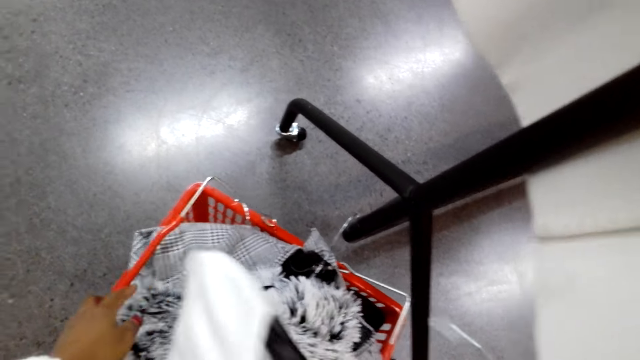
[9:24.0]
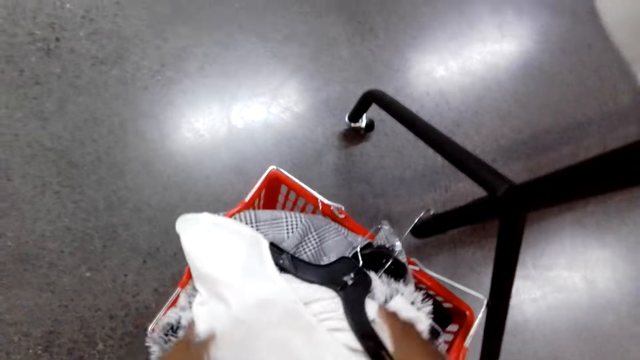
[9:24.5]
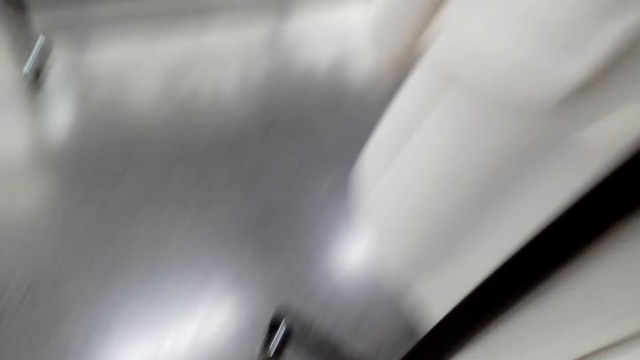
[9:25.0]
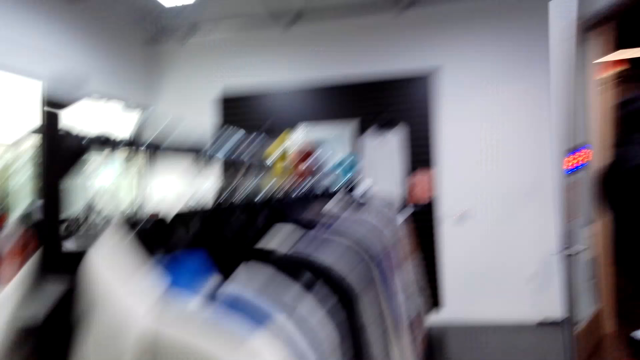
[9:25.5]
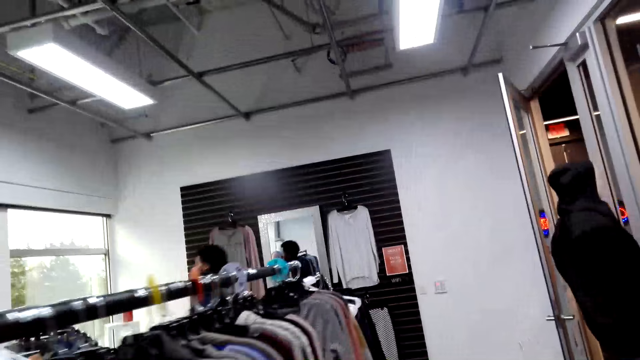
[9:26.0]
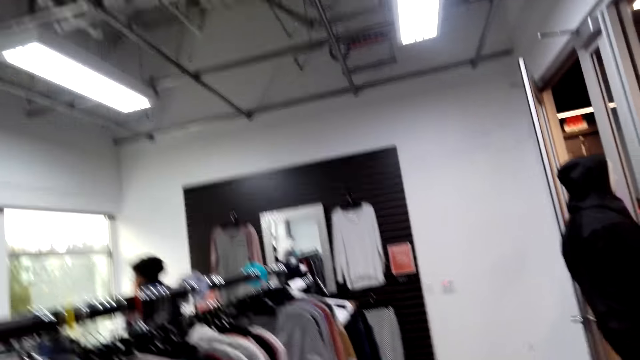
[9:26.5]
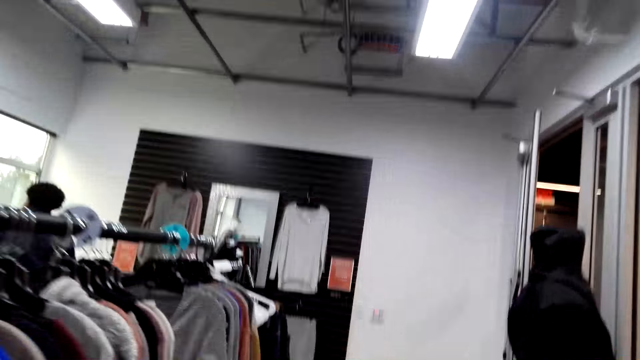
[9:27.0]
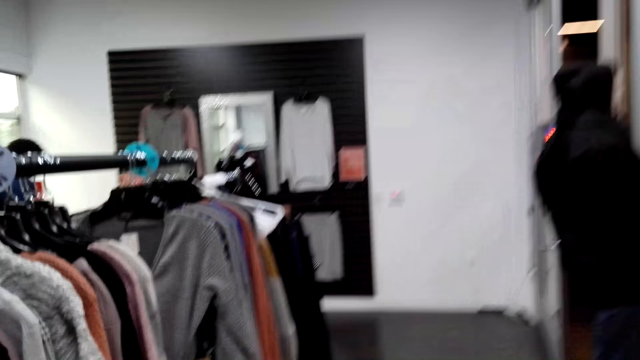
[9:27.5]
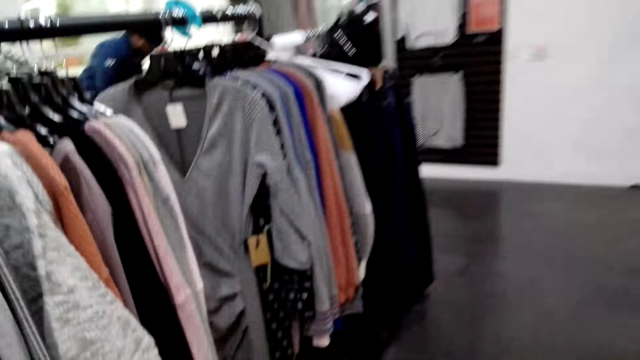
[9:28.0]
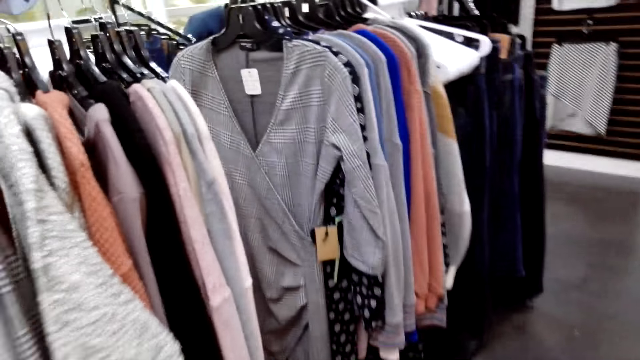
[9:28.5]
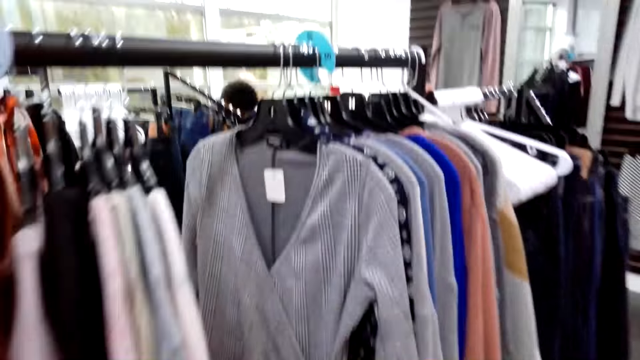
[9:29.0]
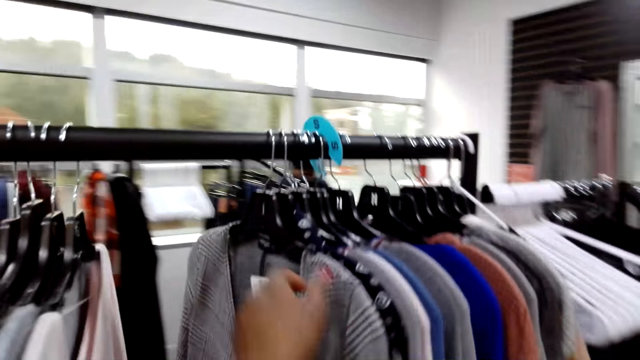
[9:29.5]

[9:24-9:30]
The camera wearer puts a blouse in a cart. They walk in a clothes shop to the display.

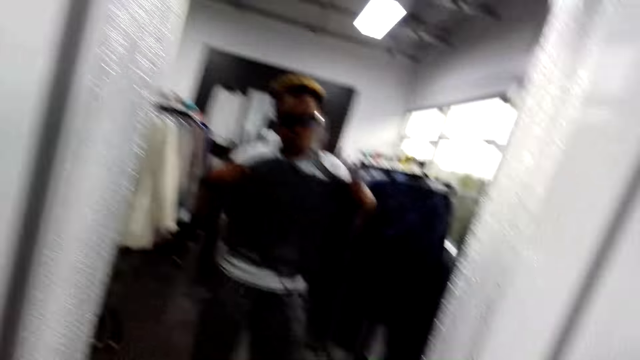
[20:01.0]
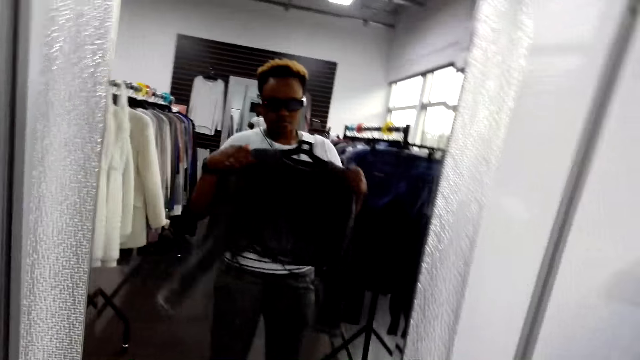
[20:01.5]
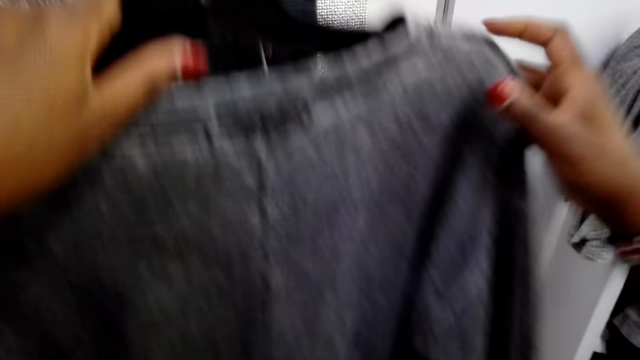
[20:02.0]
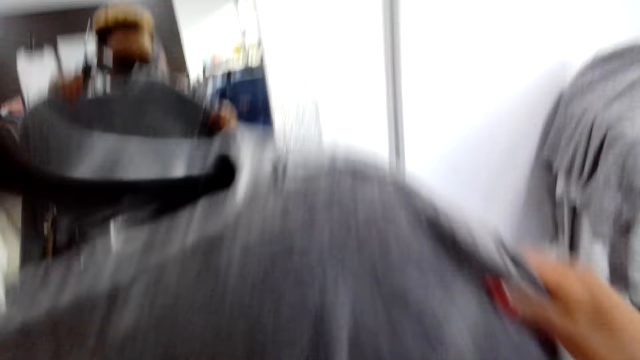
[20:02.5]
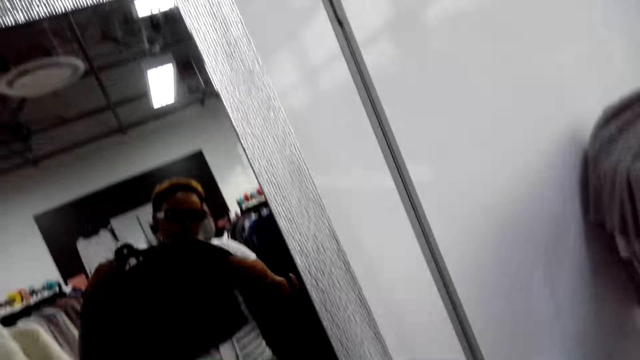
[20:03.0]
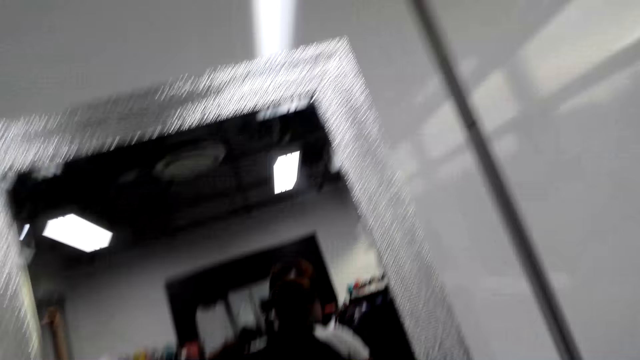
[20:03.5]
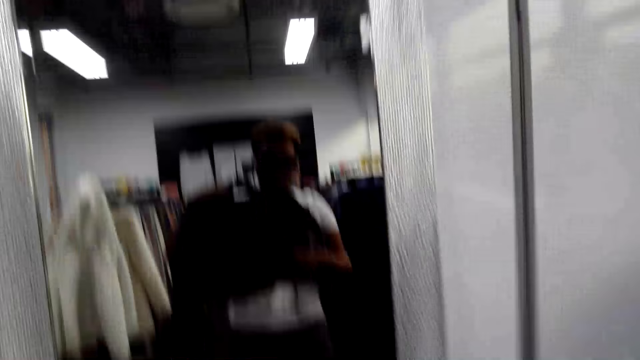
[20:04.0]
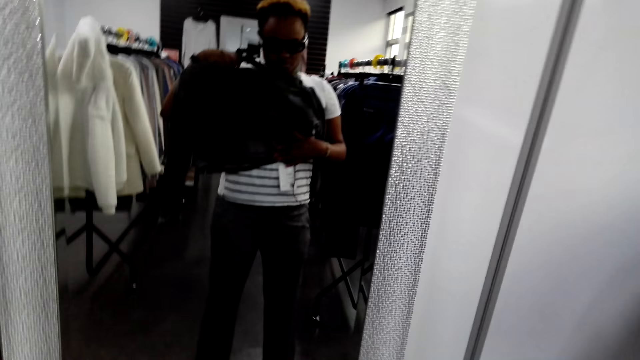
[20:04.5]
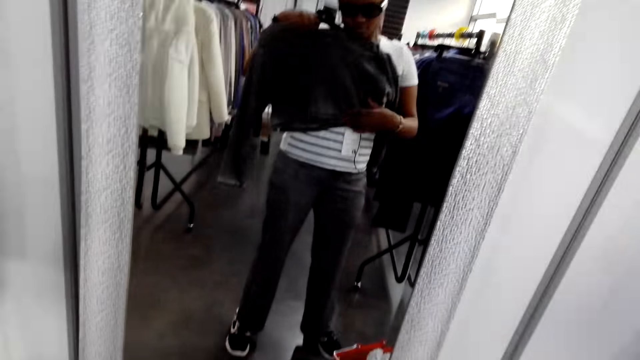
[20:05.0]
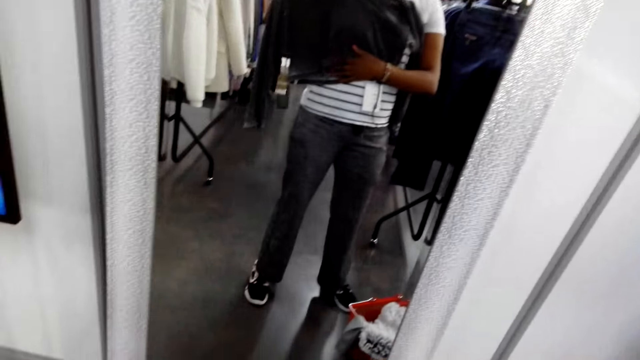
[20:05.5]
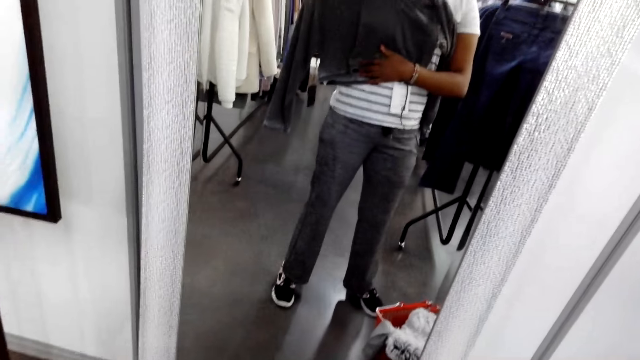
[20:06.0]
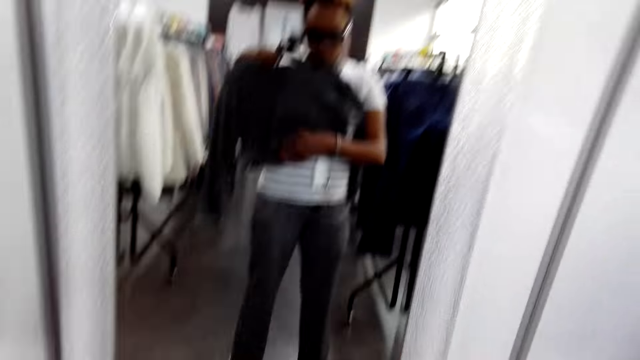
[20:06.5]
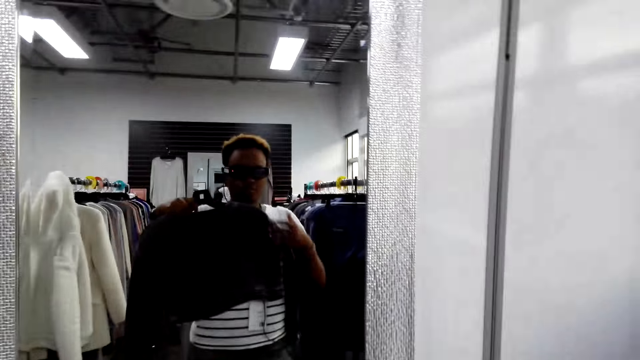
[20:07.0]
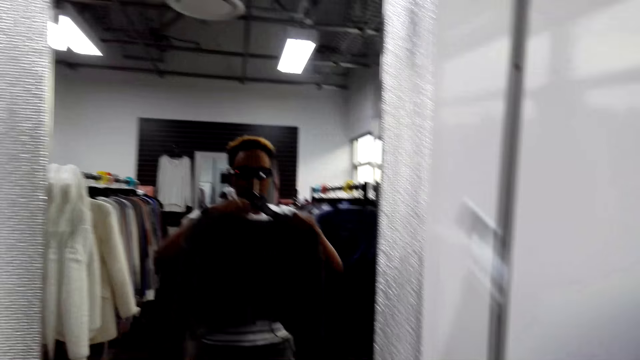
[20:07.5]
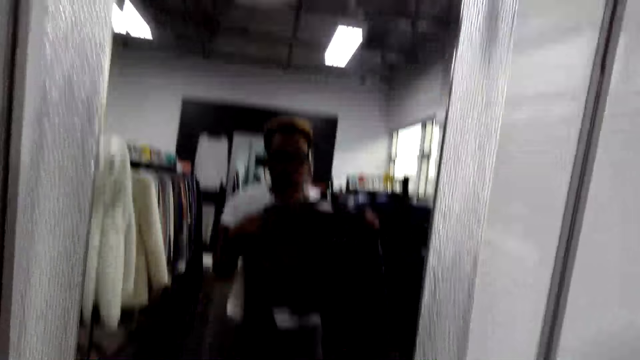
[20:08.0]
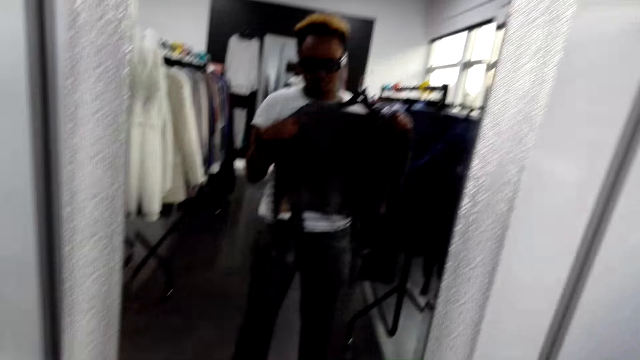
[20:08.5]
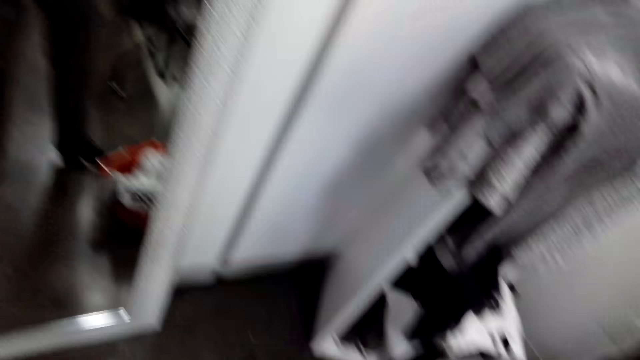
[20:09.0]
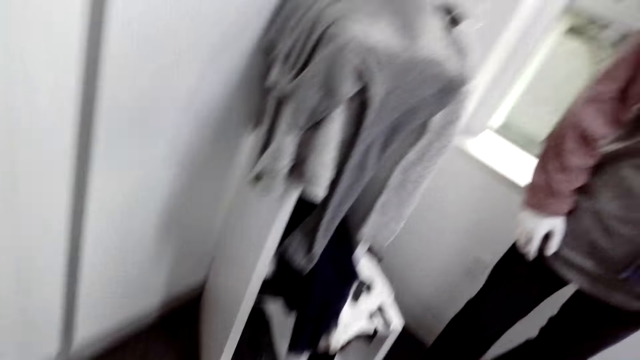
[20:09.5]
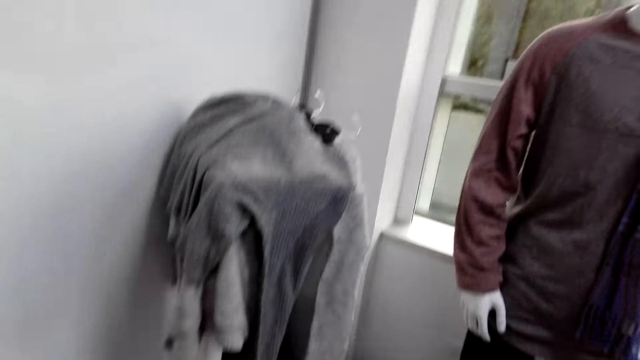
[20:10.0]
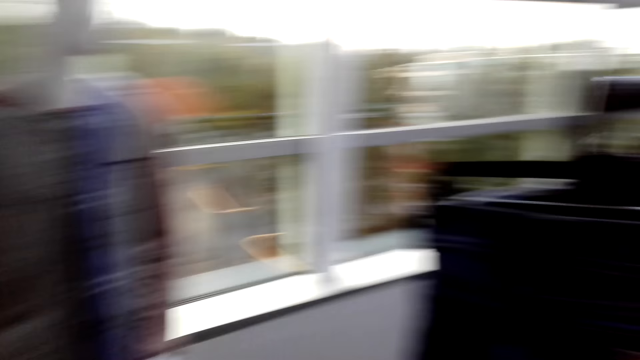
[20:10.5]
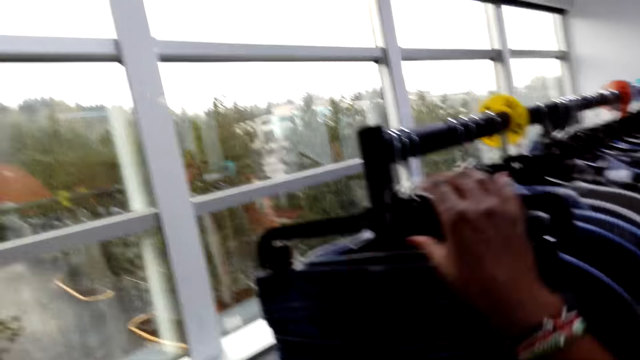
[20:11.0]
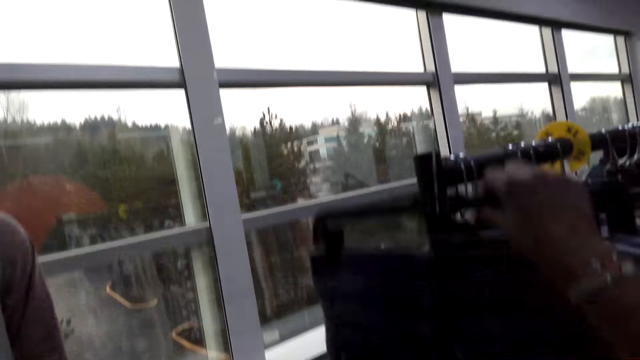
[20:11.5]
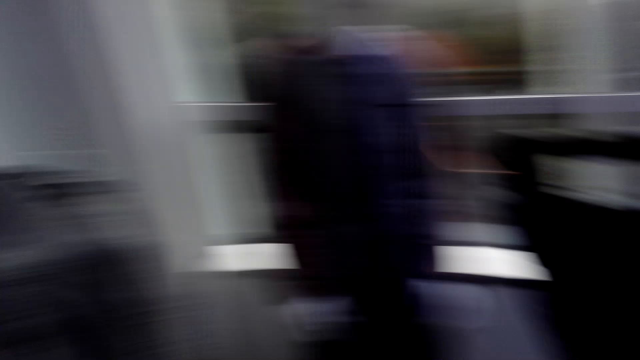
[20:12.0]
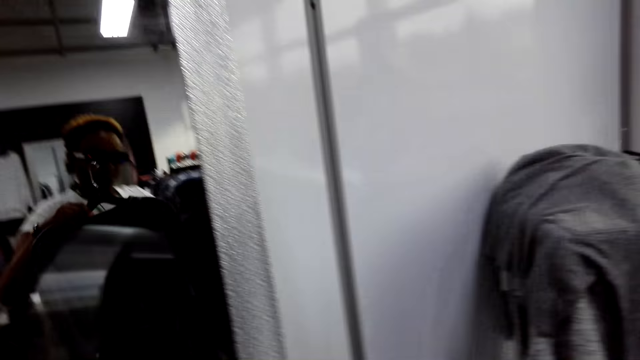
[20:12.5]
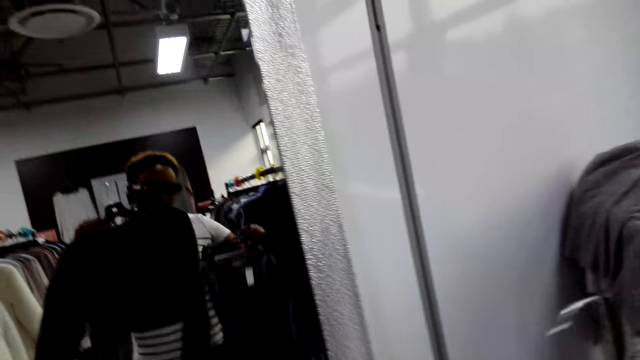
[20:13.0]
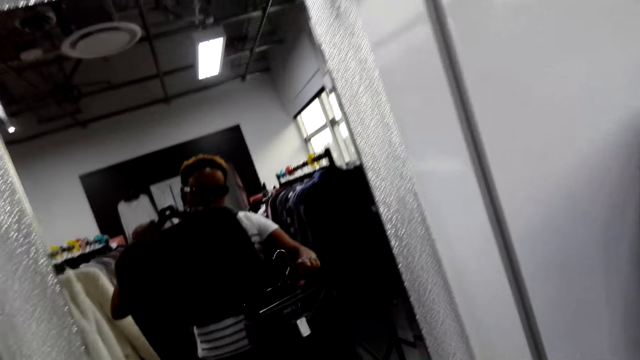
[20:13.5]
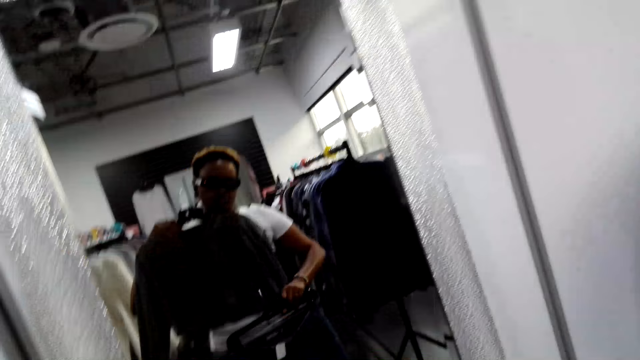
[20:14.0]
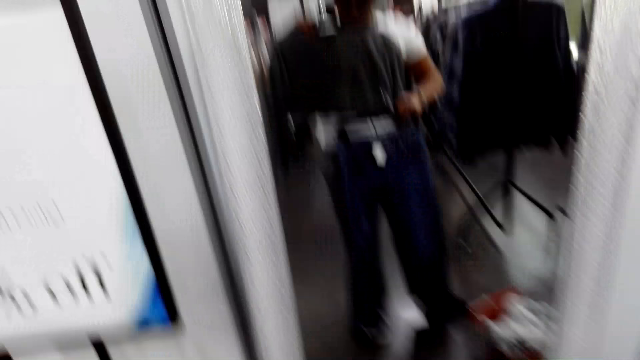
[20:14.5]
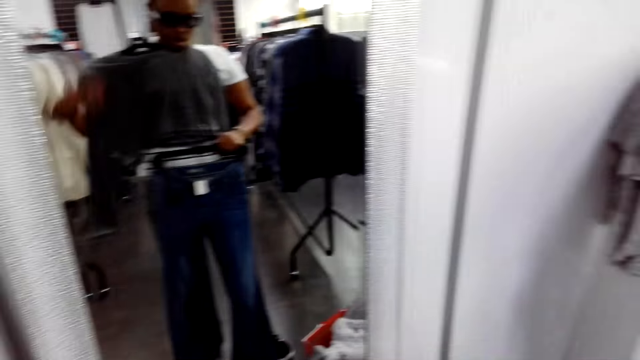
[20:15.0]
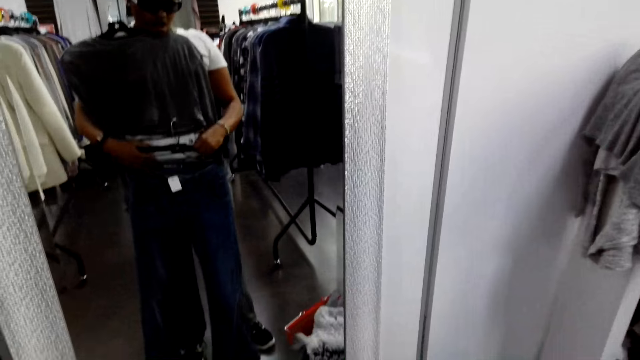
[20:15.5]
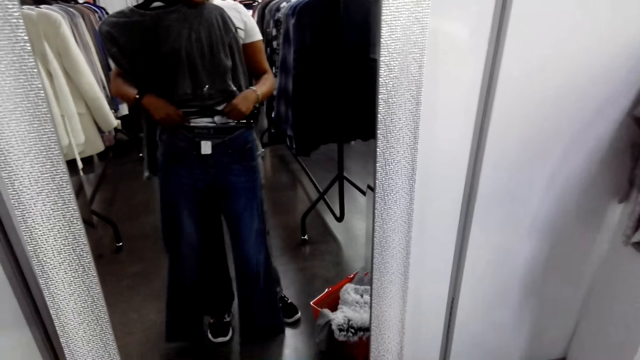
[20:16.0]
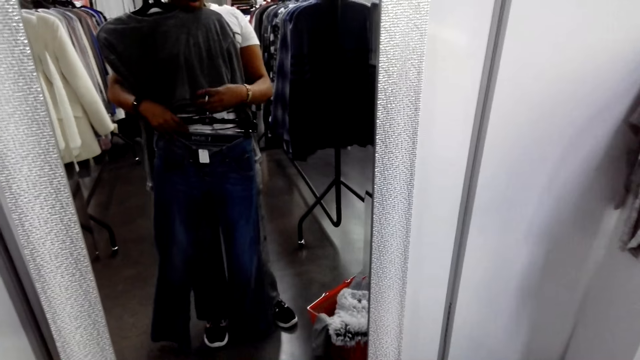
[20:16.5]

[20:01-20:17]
The camera wearer holds the blouse. She fits the top on her body. She stares at the mirror. She picks up the jeans from the hanger stands. She turns around. She turns around again. She fits the jeans on her body.
